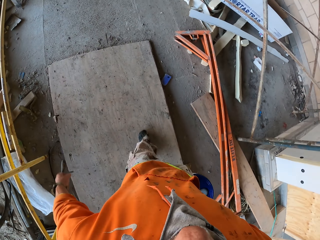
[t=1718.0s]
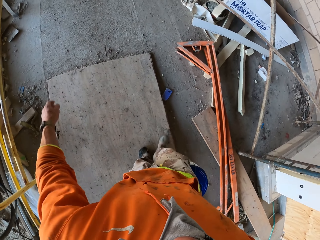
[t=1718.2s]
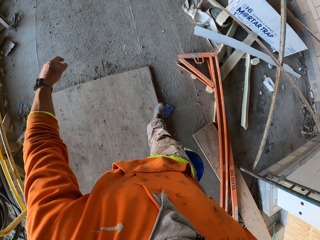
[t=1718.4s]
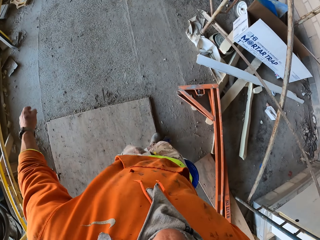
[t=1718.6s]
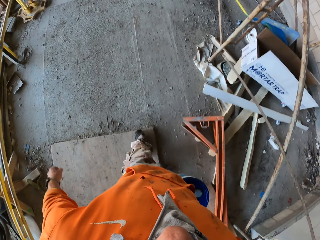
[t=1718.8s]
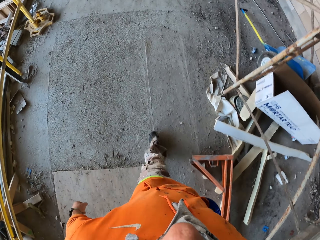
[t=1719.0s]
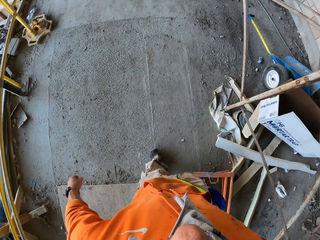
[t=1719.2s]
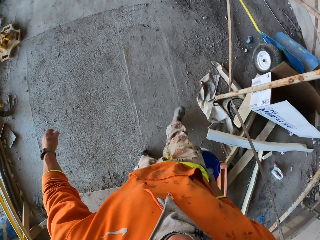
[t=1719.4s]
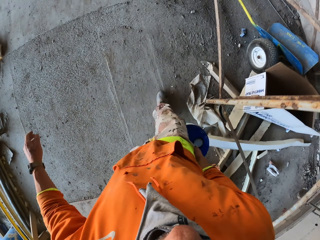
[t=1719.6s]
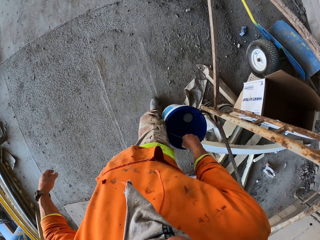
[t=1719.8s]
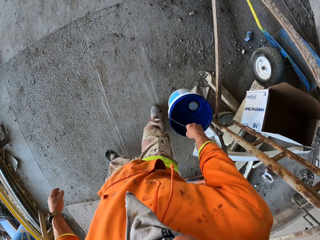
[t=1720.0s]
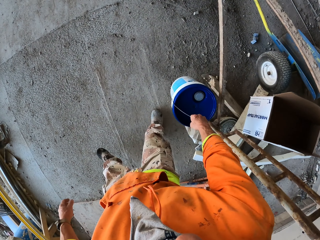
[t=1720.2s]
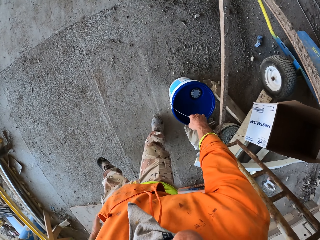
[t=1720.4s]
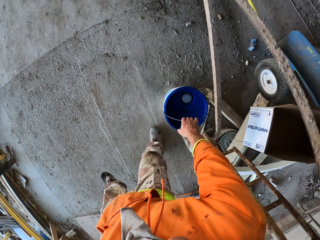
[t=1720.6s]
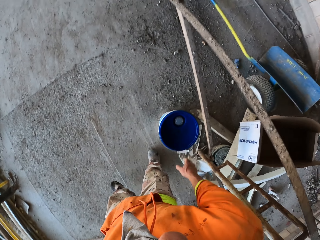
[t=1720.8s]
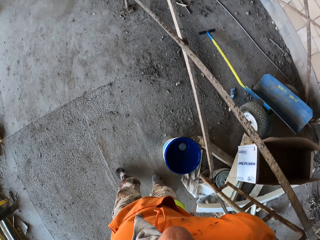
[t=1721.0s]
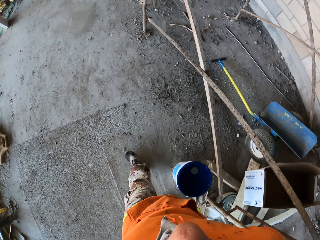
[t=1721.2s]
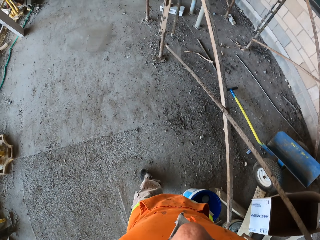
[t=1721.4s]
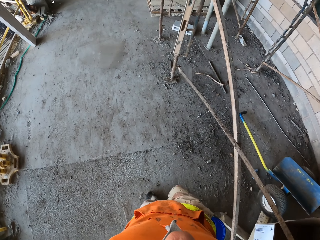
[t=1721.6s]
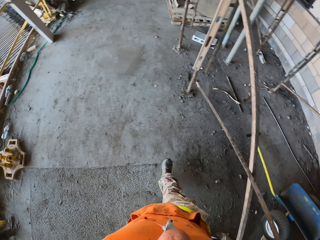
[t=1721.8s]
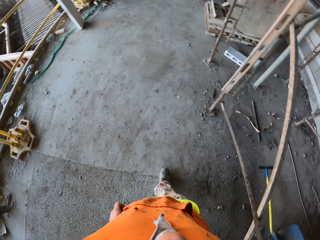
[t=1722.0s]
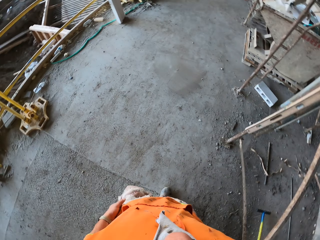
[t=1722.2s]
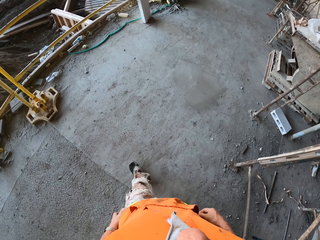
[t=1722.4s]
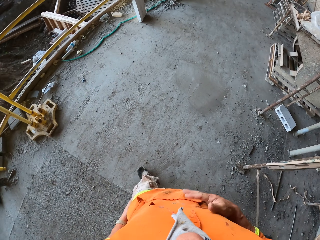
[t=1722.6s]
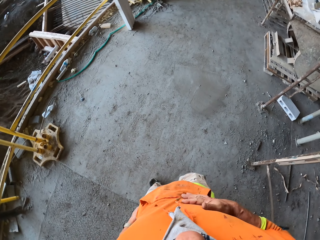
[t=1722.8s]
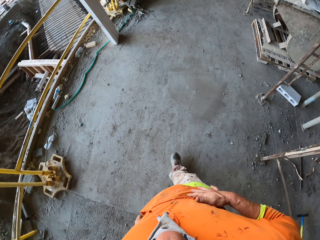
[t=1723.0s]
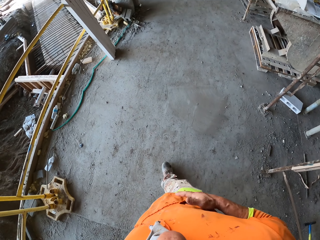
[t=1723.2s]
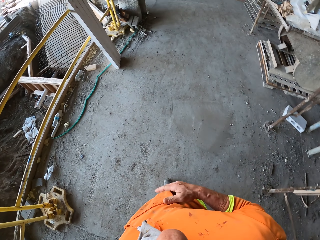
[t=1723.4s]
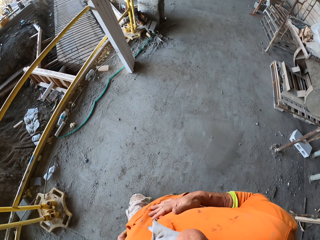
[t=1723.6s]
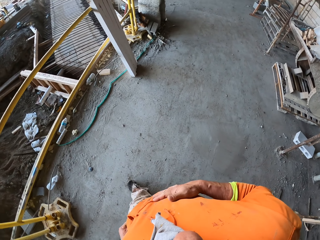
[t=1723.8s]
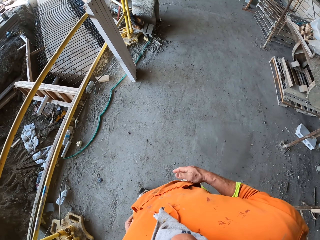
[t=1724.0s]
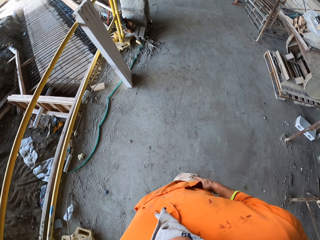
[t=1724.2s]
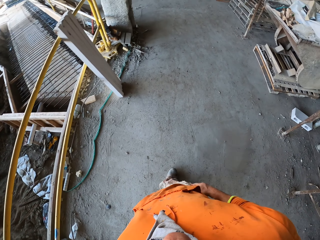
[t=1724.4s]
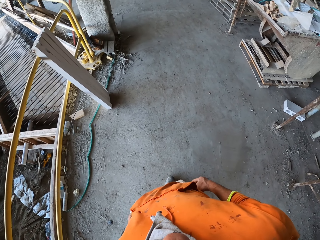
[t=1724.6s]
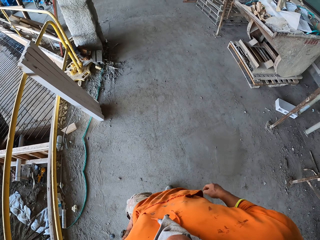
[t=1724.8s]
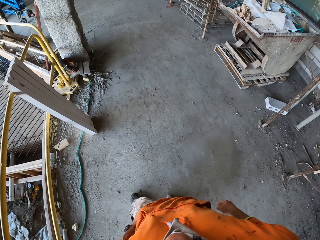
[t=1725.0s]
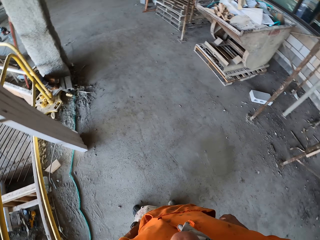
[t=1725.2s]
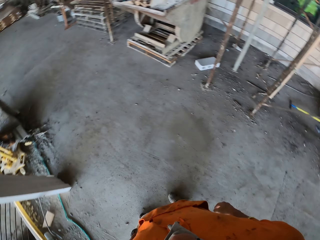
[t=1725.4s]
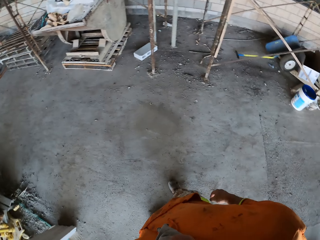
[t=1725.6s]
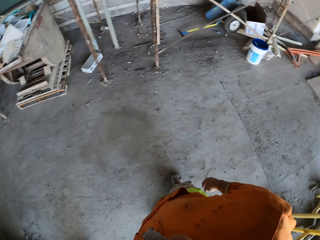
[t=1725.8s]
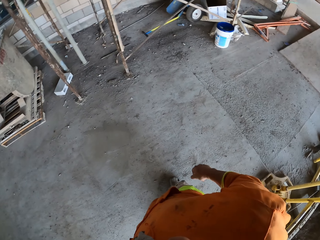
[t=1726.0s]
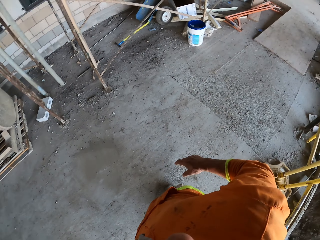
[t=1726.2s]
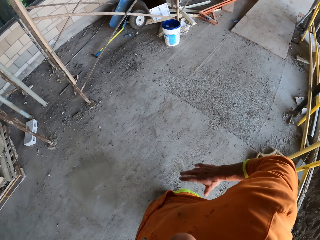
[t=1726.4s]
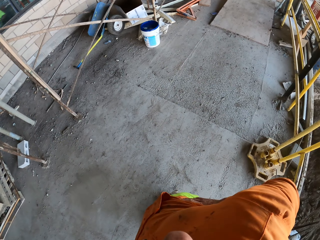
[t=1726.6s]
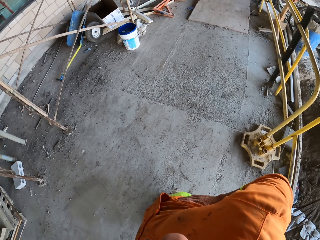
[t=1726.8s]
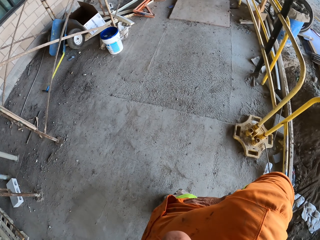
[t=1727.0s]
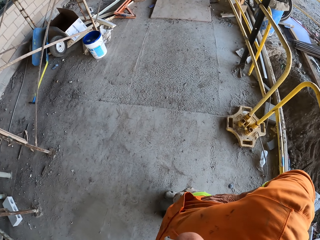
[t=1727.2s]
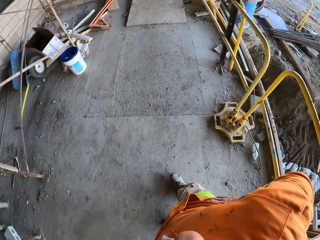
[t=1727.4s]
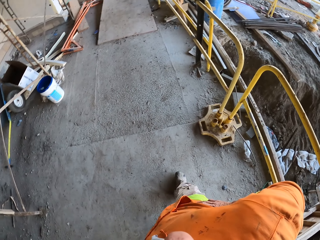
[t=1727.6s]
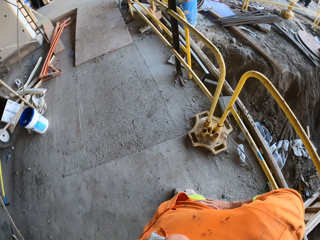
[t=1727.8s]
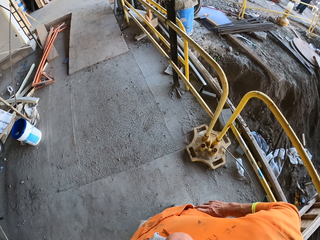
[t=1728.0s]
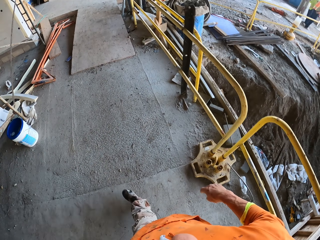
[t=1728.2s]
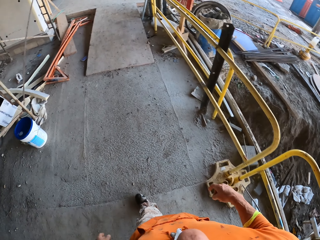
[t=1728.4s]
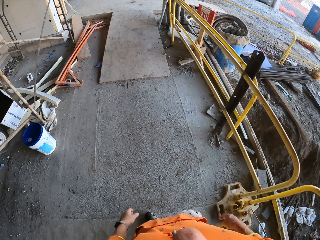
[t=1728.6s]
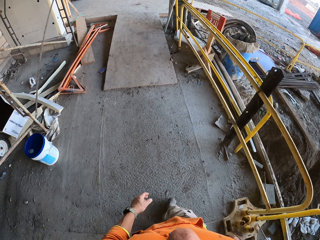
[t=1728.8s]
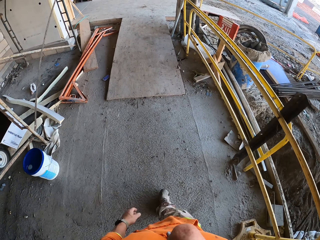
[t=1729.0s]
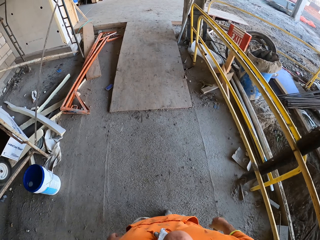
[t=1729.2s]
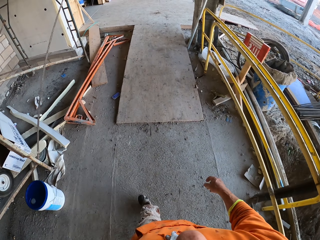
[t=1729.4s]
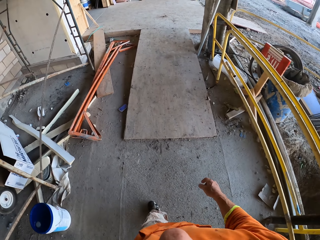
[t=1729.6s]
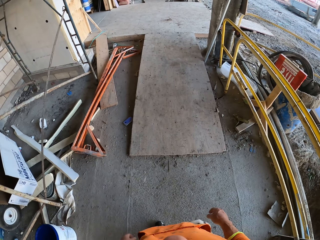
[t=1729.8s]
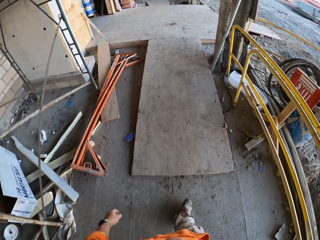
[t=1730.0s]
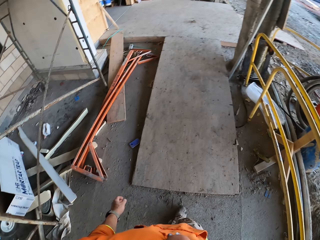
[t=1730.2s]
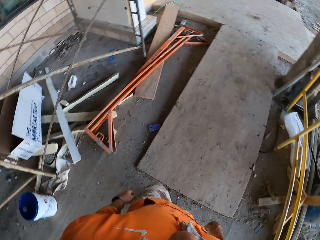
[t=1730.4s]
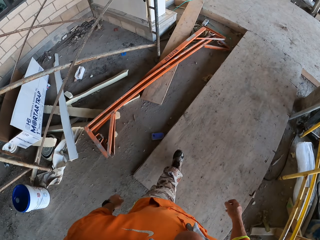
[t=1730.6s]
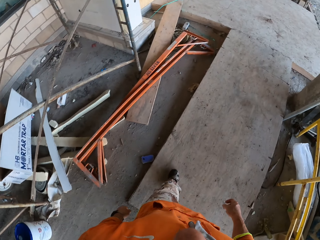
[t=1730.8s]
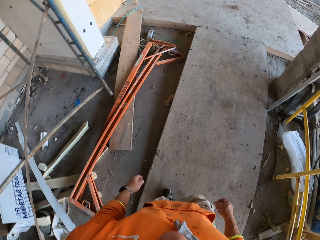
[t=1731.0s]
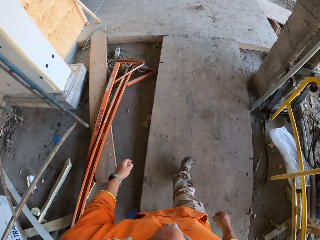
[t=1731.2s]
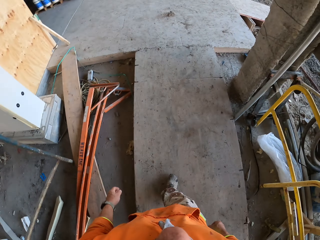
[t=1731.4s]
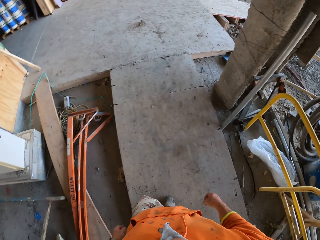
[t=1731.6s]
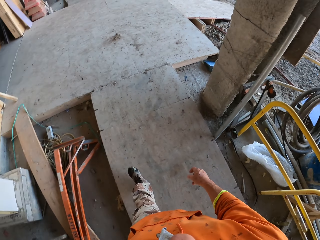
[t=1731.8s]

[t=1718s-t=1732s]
The camera wearer puts the bucket down. He walks around. He touches his body. He rubs his hand. He stands. He touches his waist. He walks around.

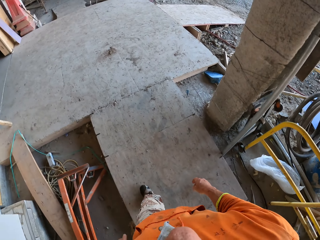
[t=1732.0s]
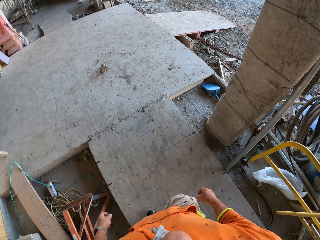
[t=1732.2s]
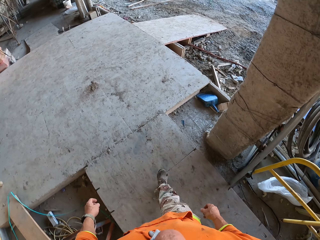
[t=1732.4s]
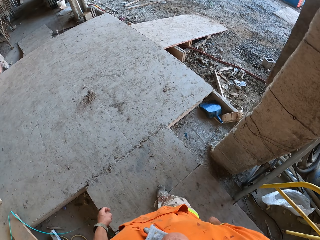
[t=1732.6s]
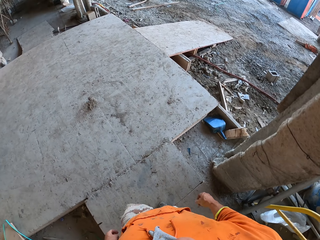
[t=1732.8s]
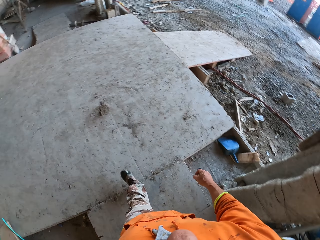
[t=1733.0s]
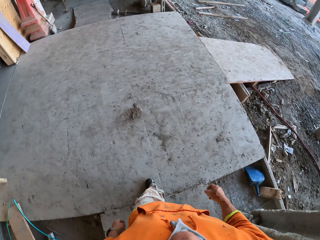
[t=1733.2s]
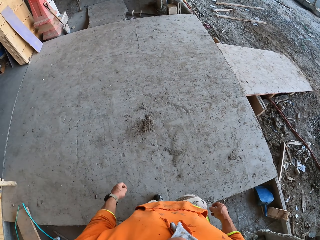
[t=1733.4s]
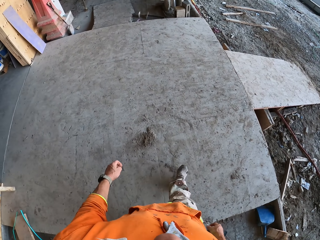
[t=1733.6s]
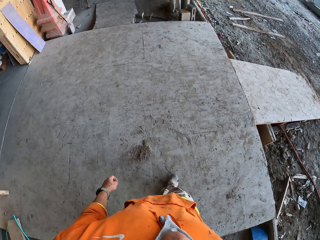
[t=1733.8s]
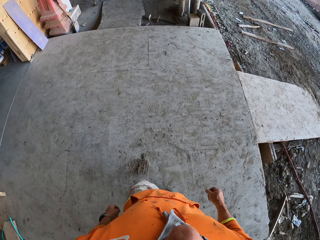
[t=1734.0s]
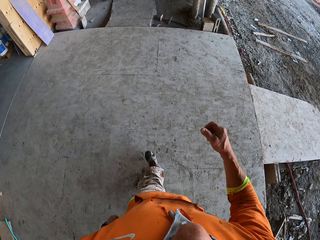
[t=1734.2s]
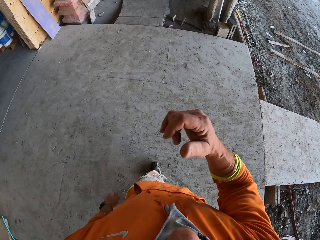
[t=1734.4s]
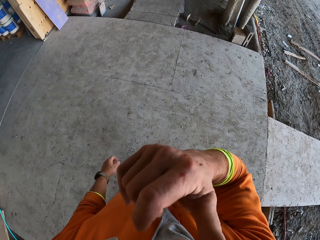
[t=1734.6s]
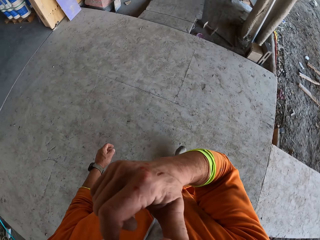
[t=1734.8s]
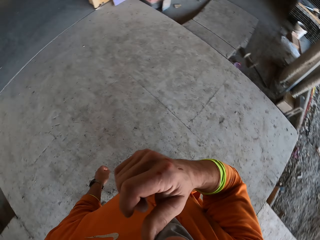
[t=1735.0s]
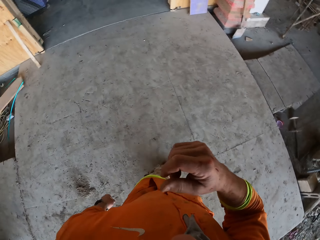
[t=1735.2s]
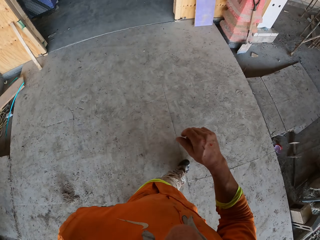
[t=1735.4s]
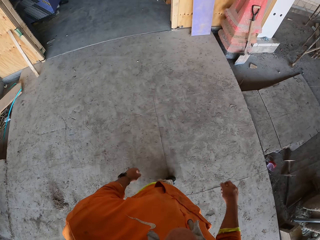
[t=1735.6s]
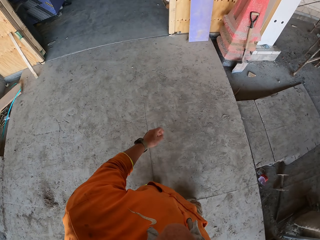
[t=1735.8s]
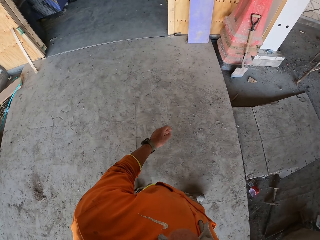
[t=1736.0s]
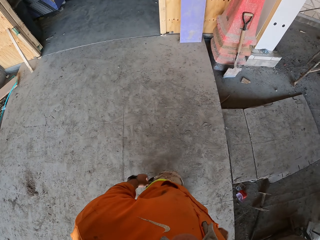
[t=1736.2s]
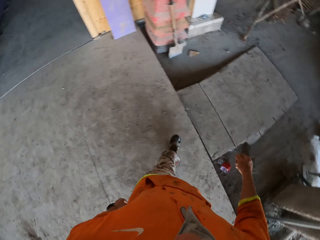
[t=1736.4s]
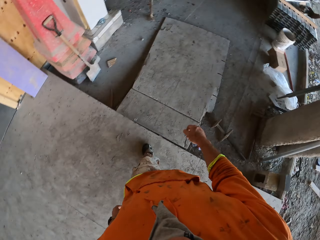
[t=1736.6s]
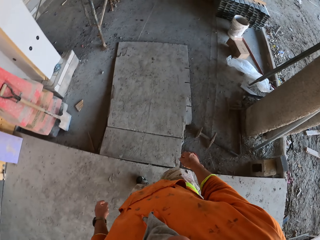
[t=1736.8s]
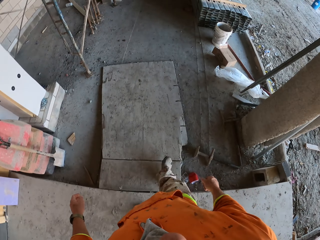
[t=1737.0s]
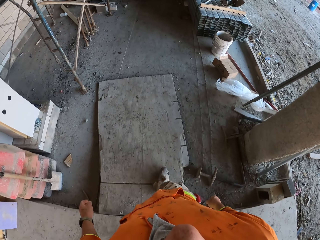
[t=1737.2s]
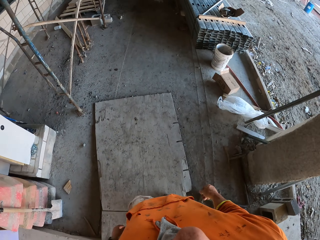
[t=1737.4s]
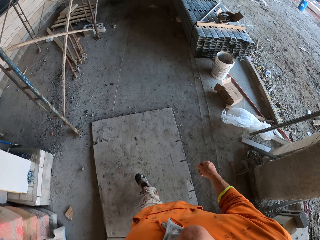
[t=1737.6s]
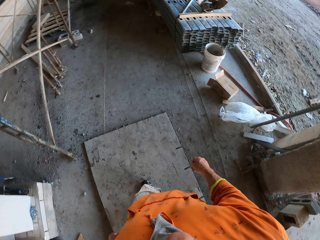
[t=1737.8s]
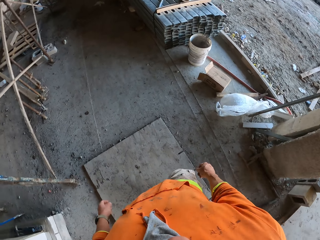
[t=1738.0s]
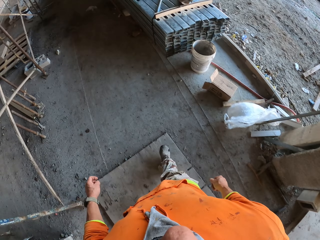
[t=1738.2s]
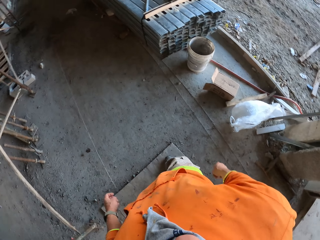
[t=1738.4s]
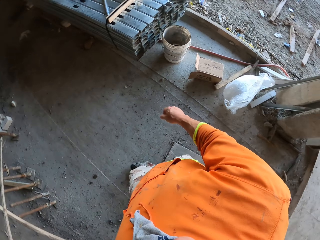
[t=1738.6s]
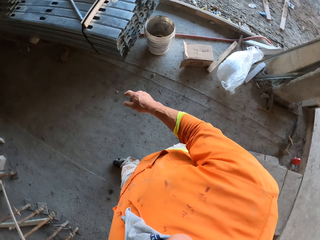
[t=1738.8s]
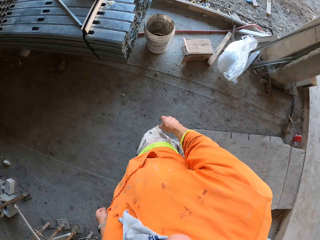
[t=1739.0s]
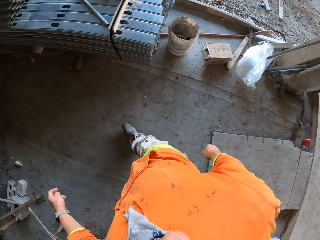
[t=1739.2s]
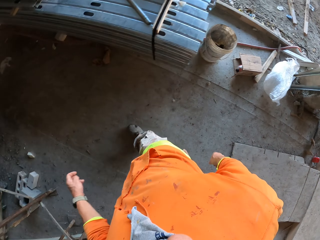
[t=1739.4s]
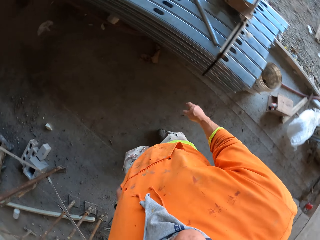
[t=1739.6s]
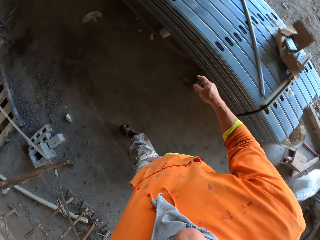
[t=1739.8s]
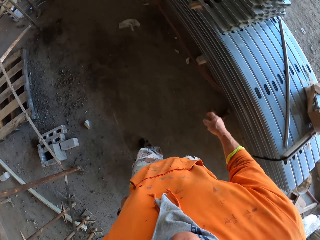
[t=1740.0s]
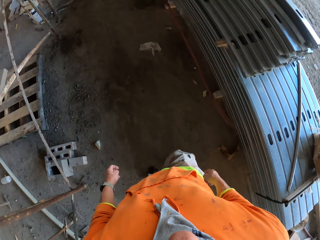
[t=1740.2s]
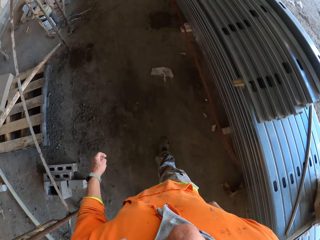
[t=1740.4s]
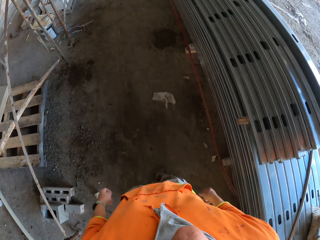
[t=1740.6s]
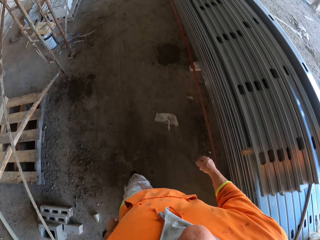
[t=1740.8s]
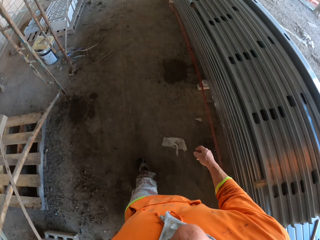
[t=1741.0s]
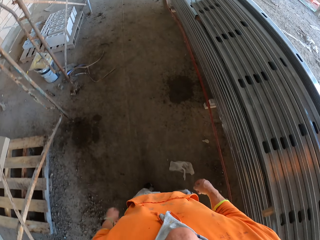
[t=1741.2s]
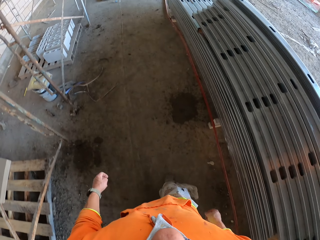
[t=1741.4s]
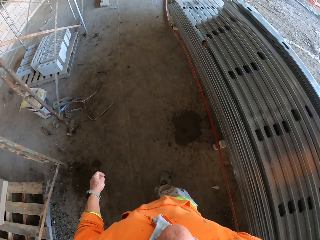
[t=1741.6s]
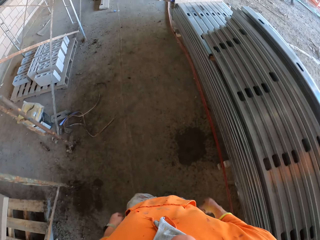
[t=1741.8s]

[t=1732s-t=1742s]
The camera wearer touches his face.
